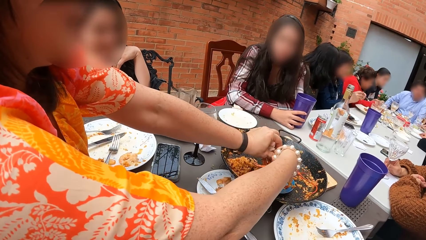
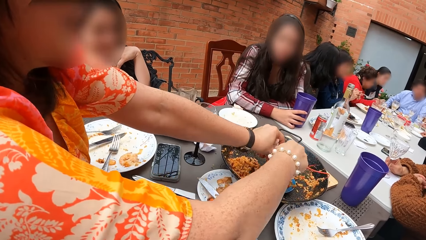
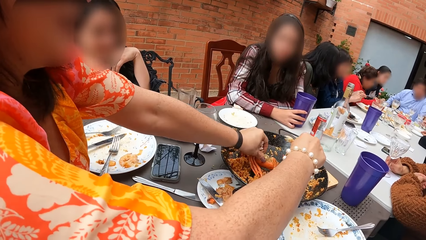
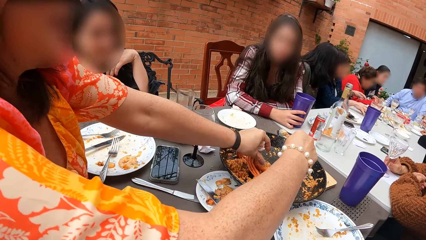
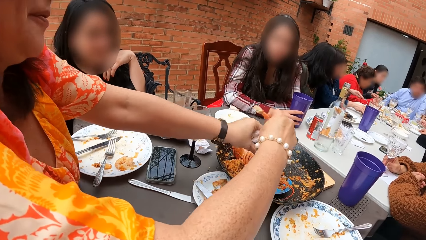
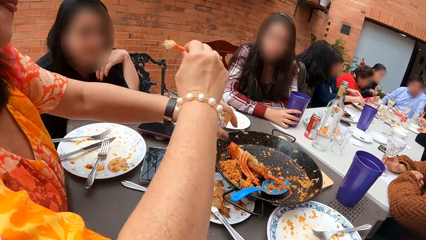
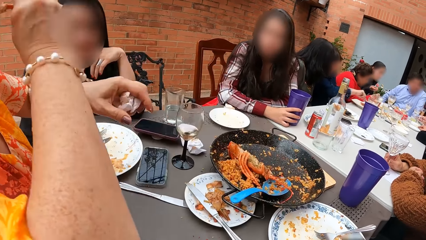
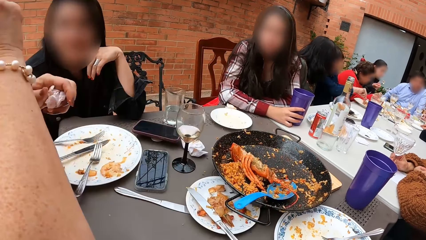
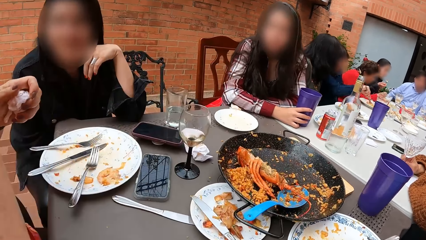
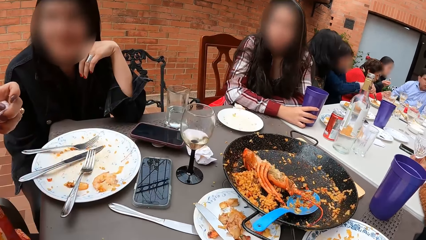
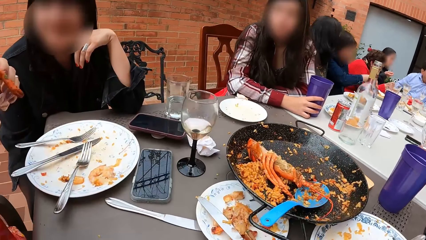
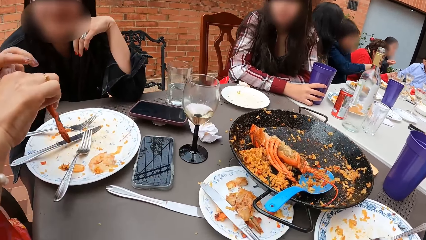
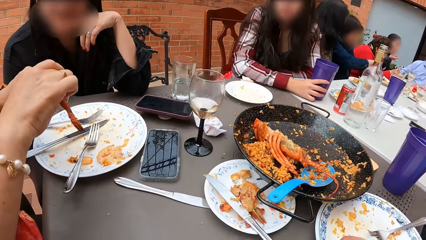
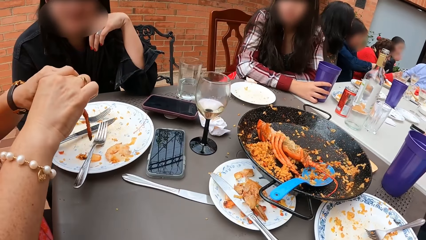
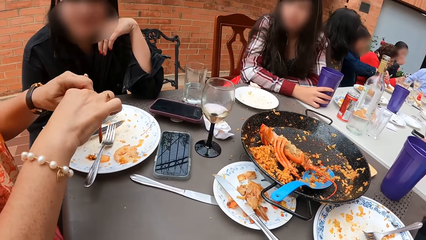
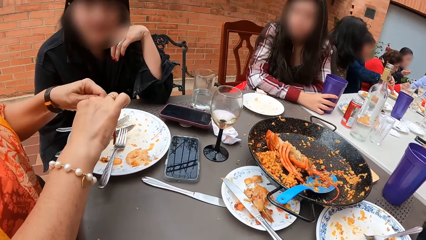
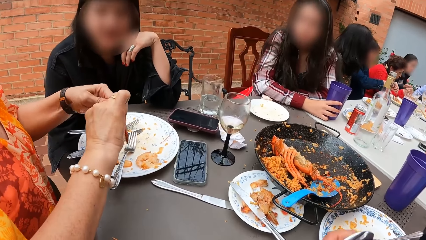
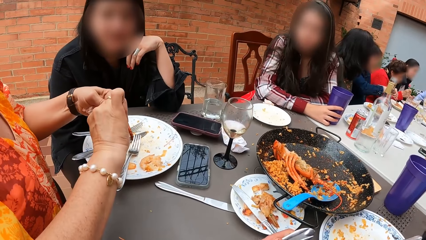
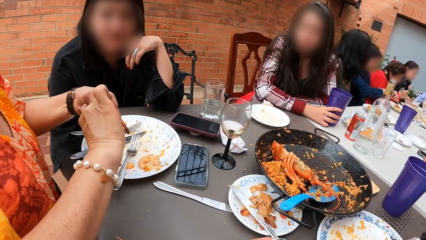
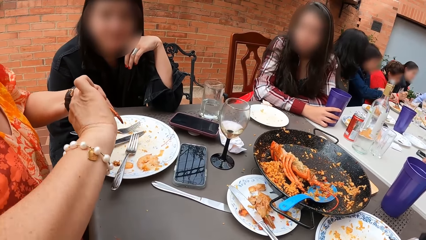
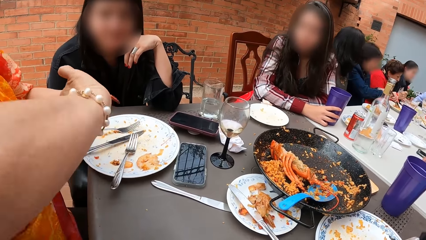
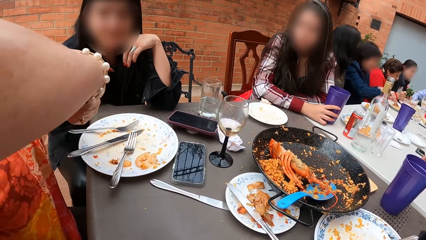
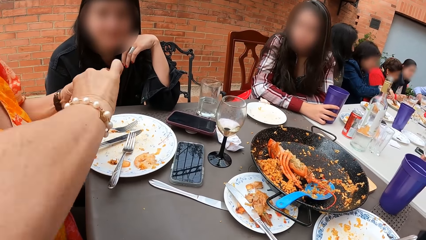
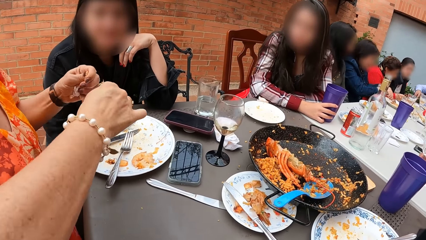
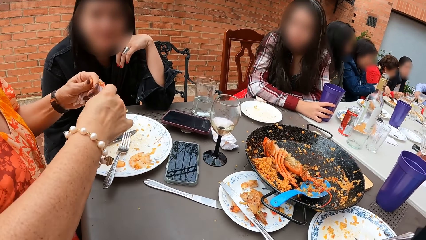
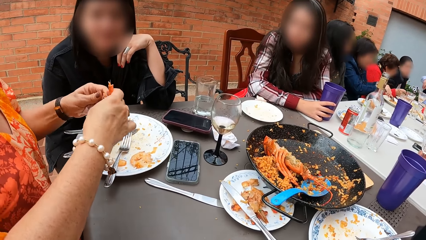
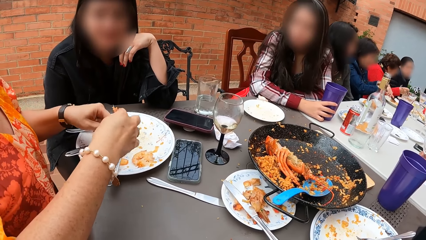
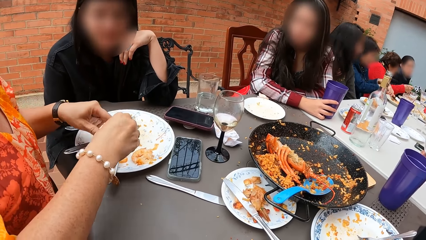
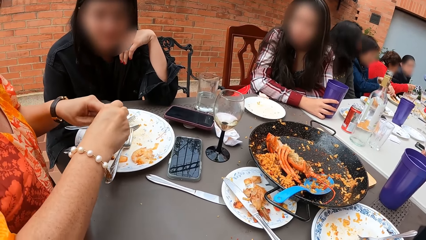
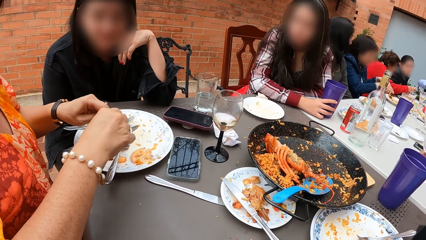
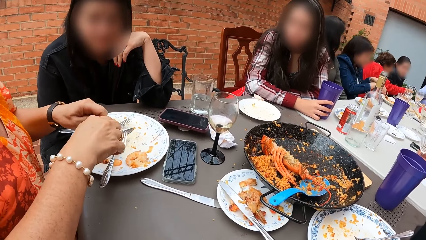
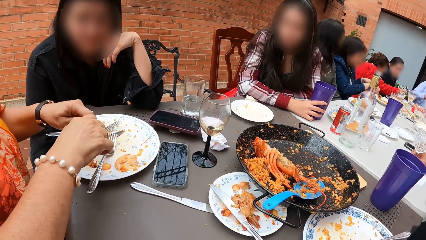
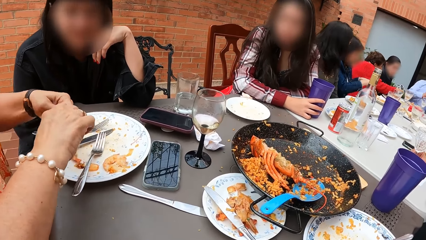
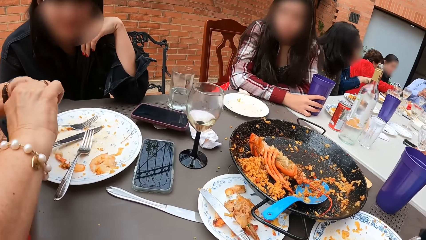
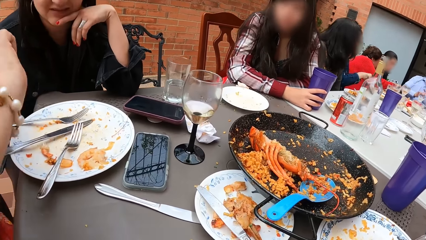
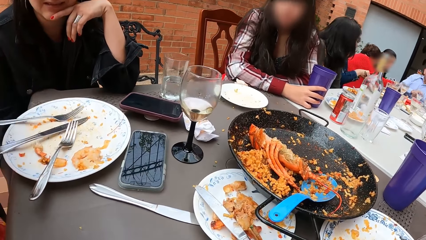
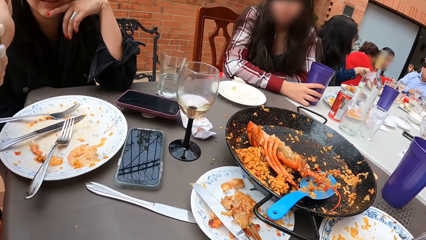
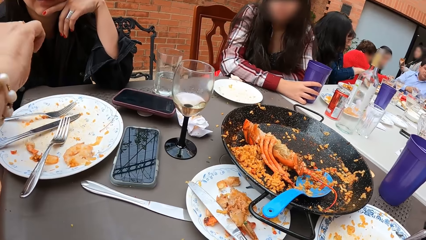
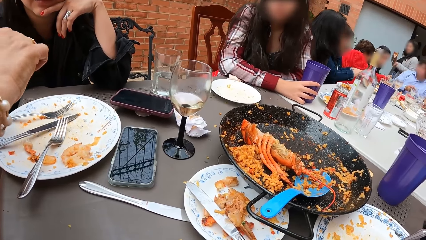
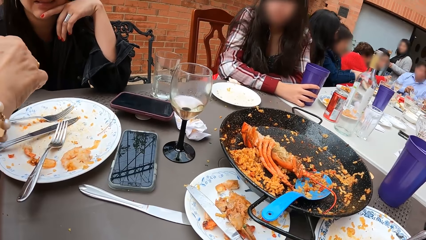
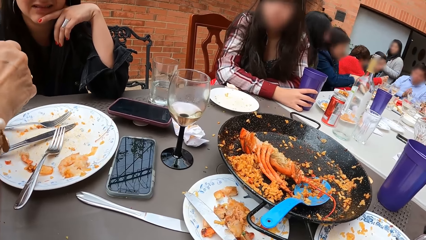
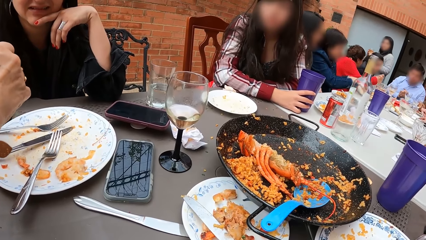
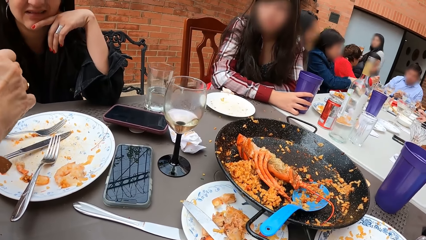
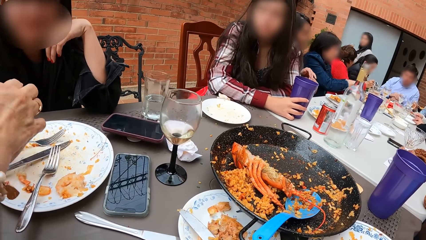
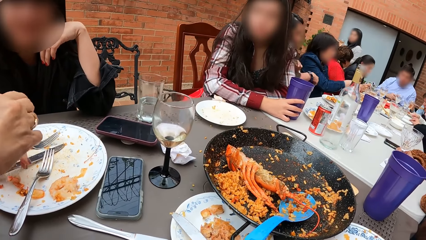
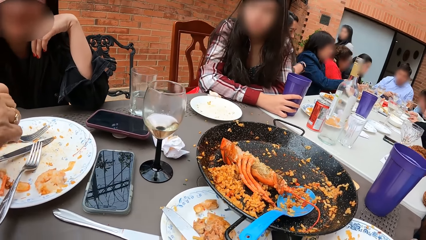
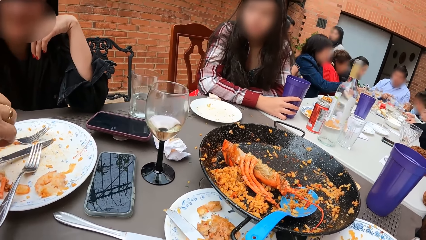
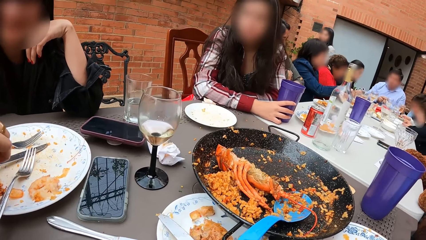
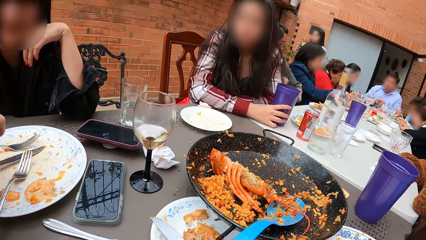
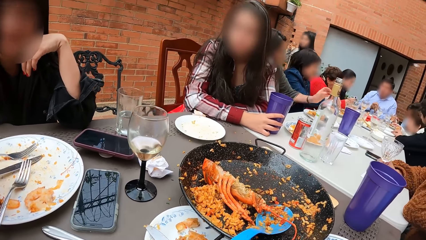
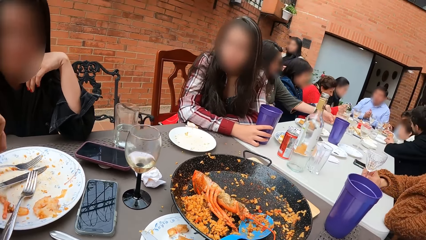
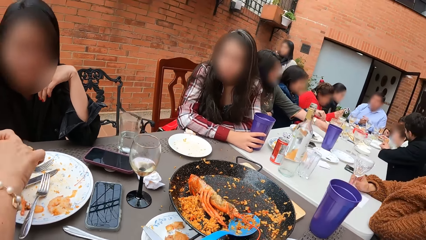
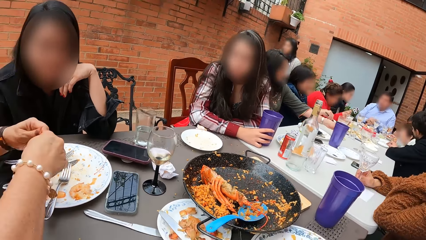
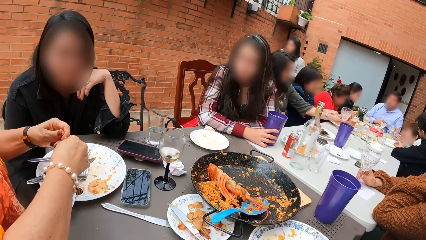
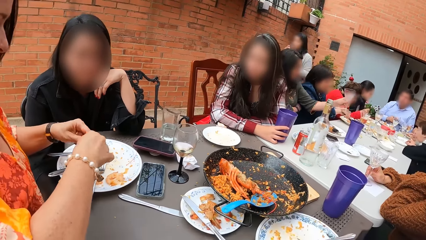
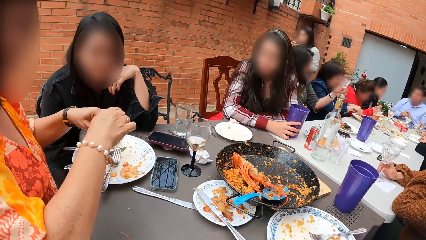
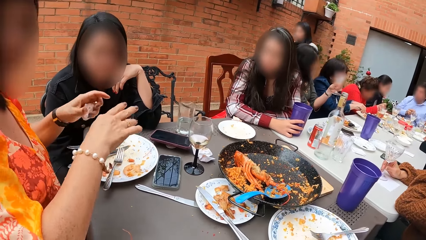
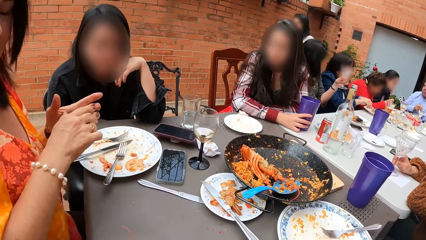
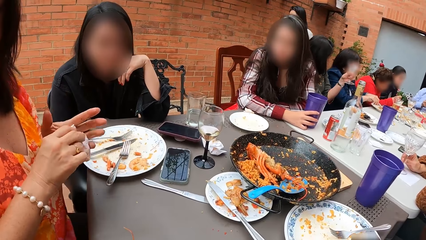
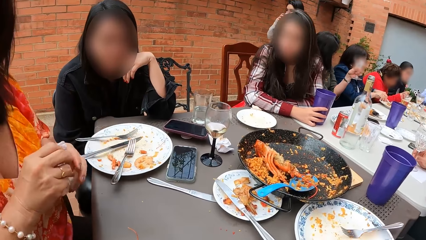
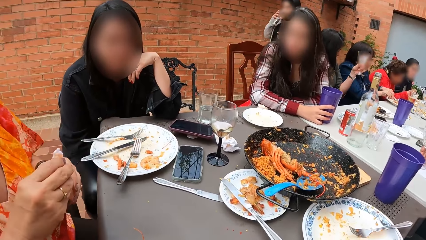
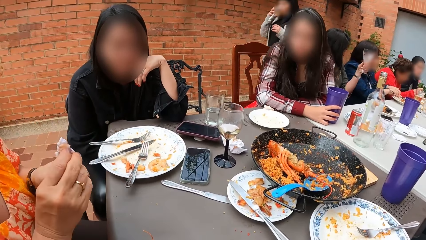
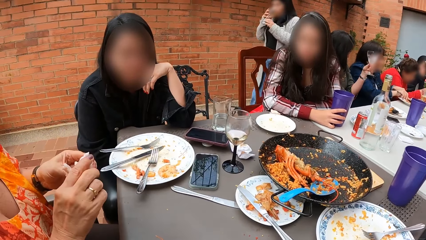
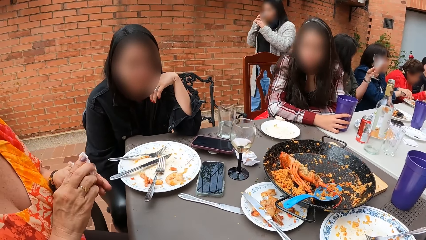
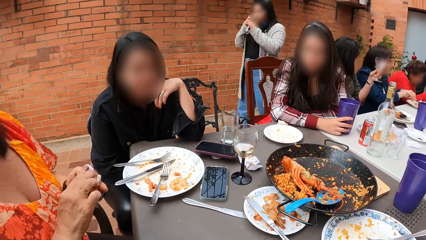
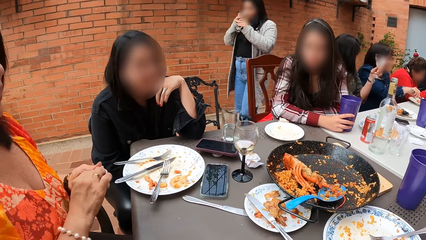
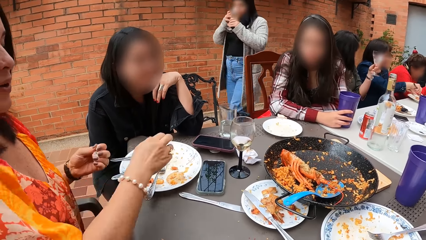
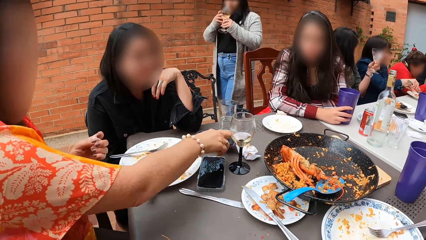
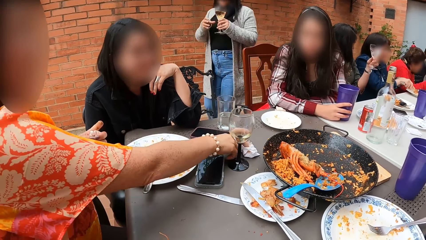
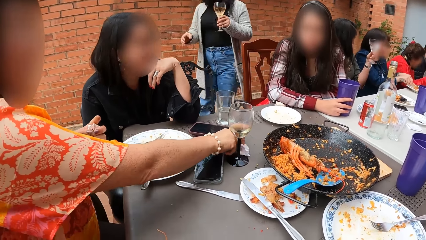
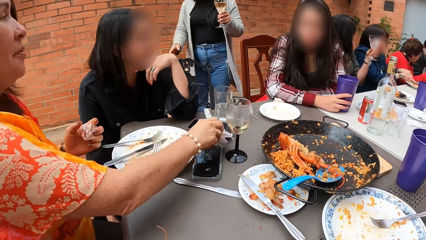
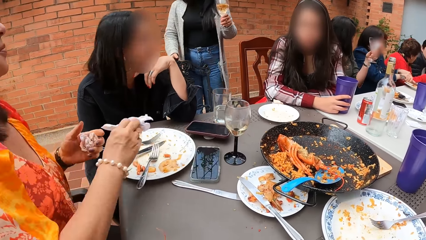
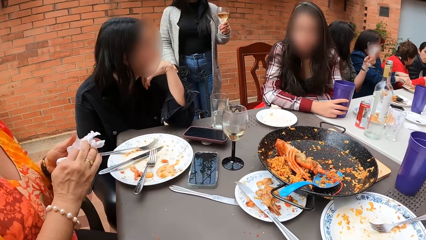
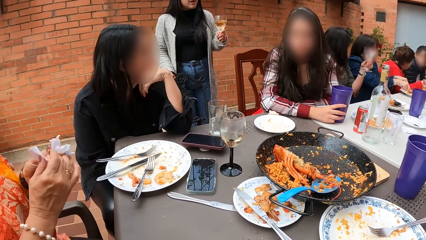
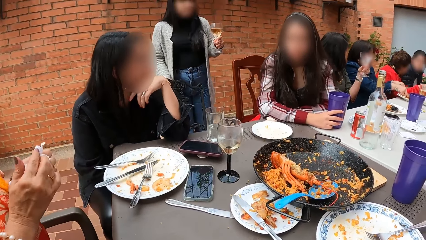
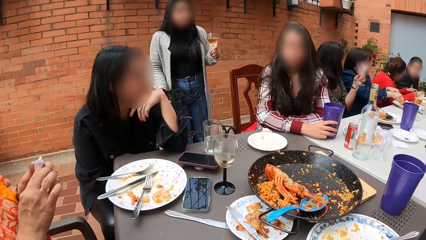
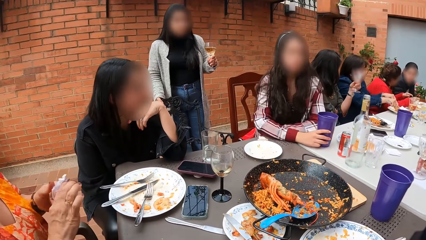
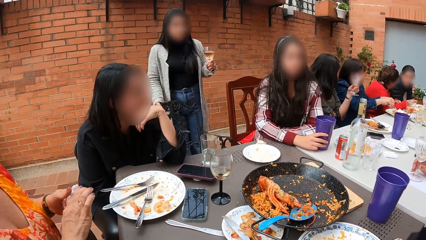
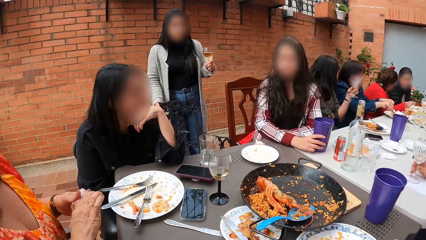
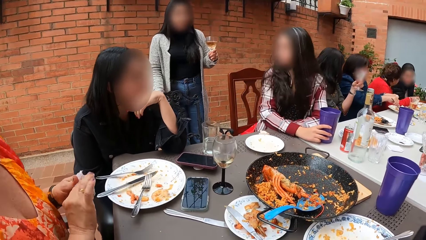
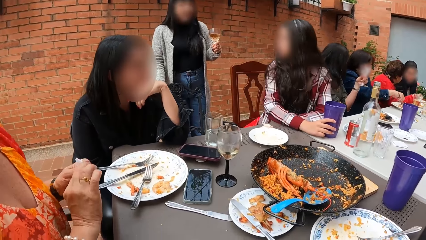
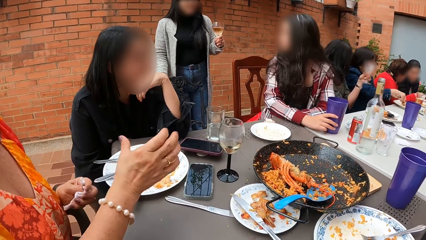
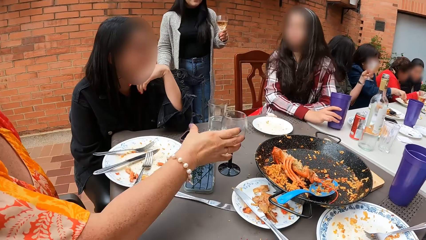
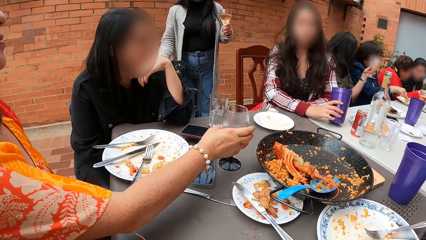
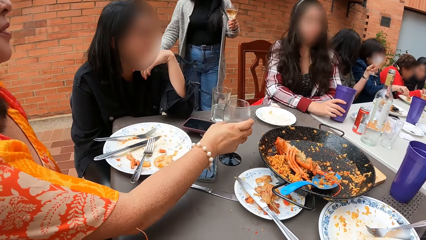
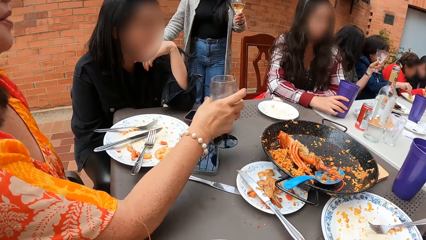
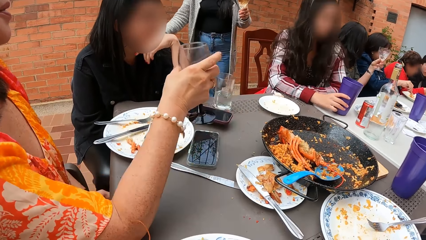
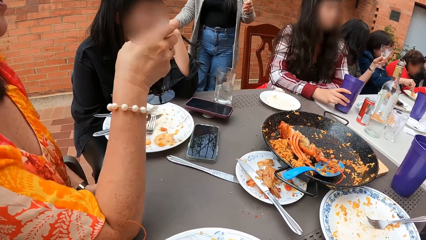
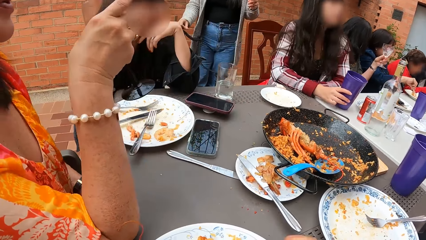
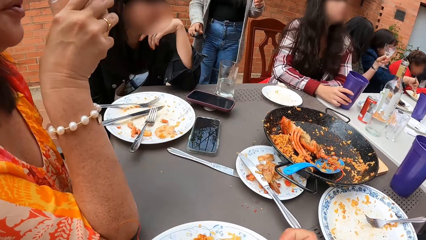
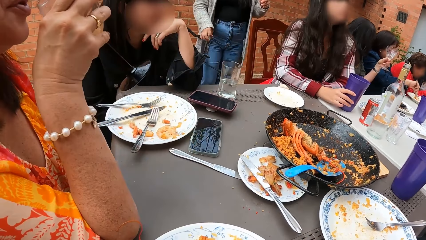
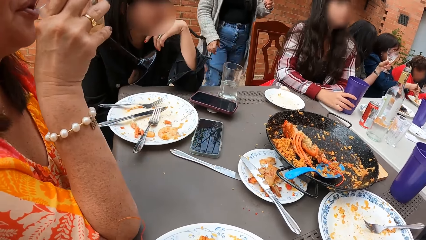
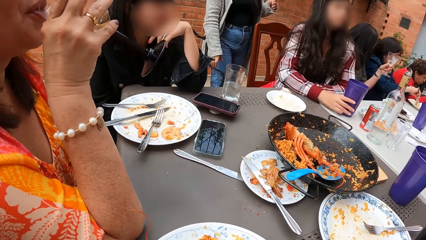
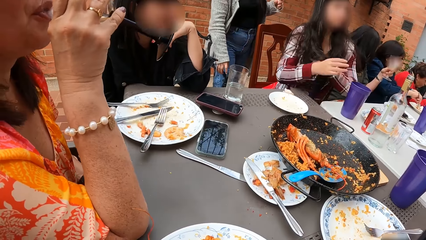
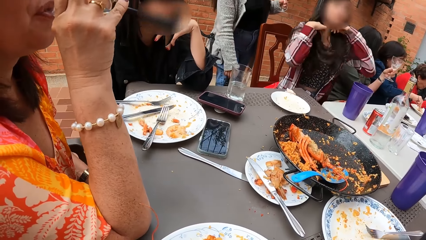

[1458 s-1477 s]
The woman drops the lobster on the wok with her left hand. She cuts the lobster into the plate with both hands, eats a piece of lobster from the right hand, holds a piece of lobster with both hands, and cuts a piece of lobster with both hands. She cleans both hands with the tissue paper, picks a tissue paper from the table with her right hand, and cleans both hands with the tissue paper. She picks the cup from the table with her right hand and drinks from the cup with her right hand.
